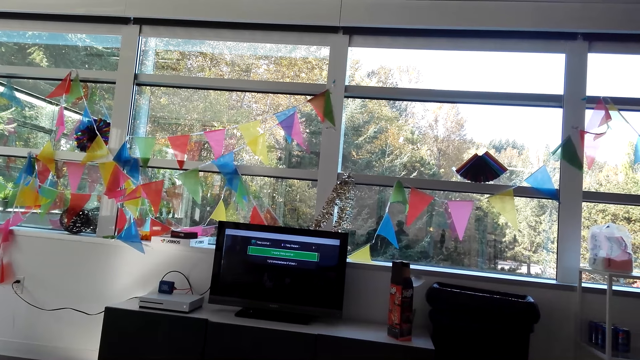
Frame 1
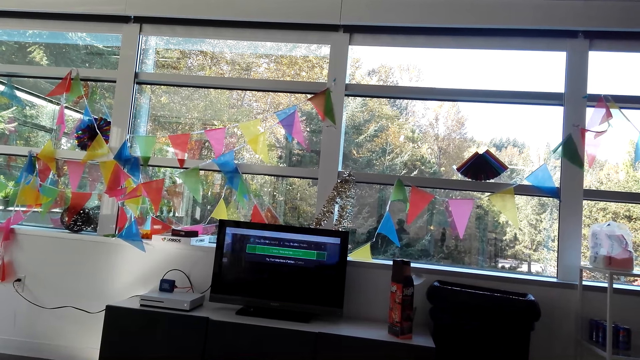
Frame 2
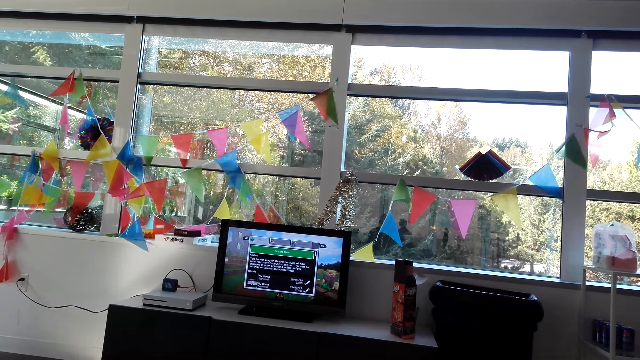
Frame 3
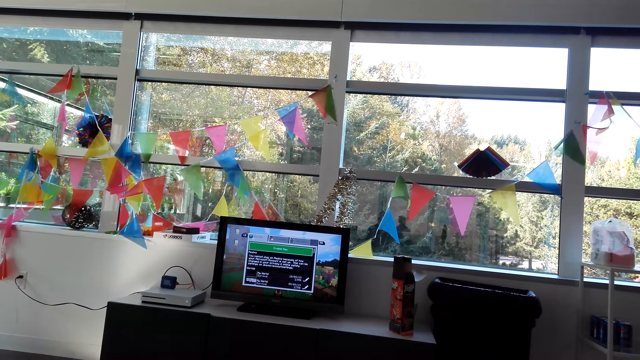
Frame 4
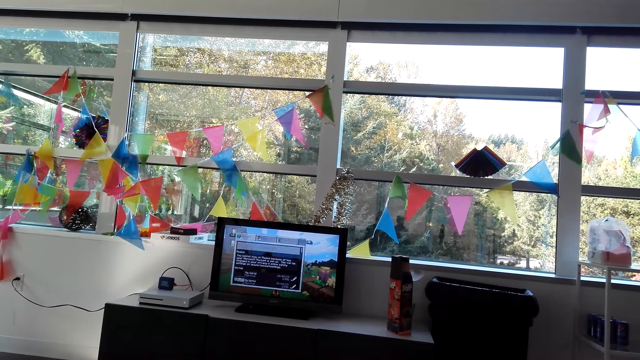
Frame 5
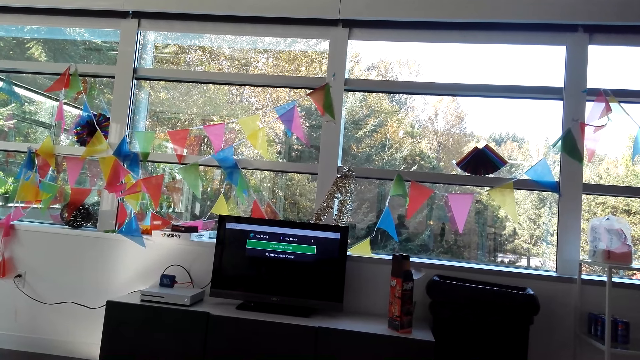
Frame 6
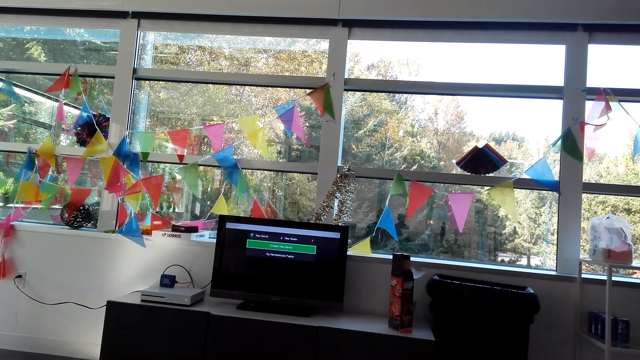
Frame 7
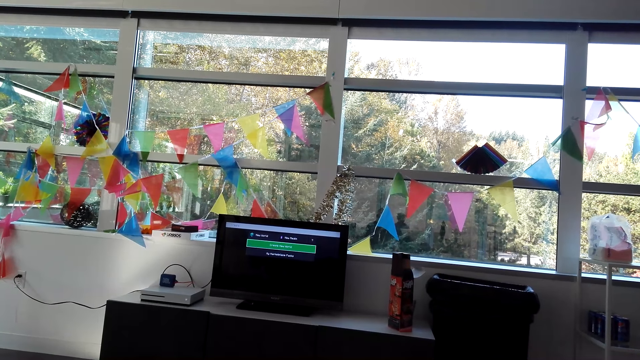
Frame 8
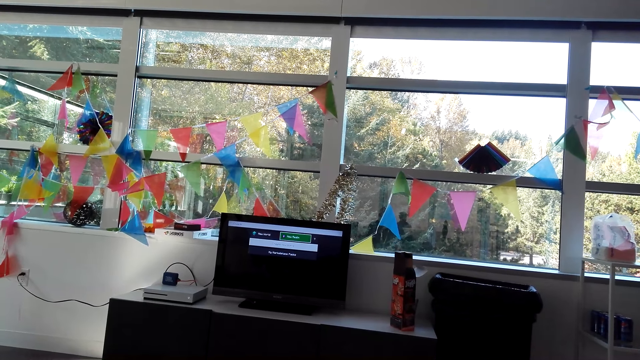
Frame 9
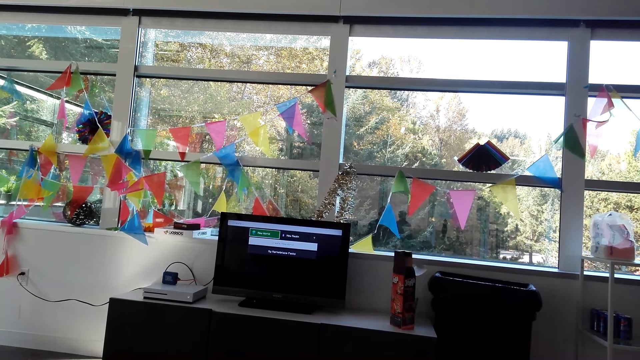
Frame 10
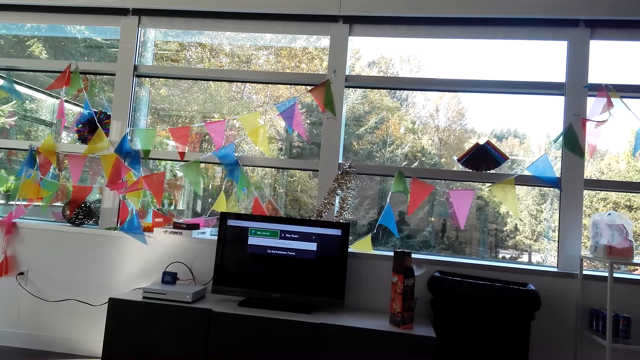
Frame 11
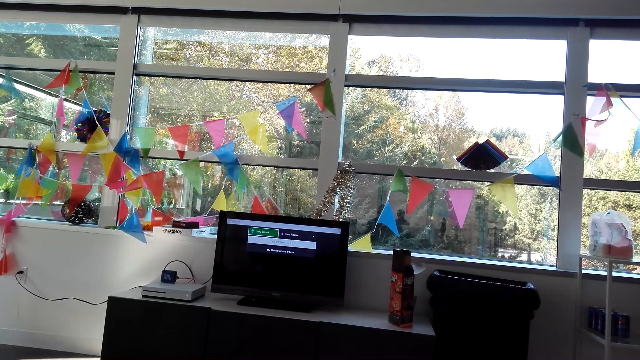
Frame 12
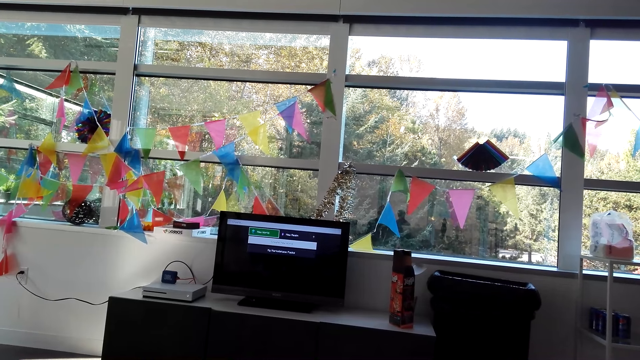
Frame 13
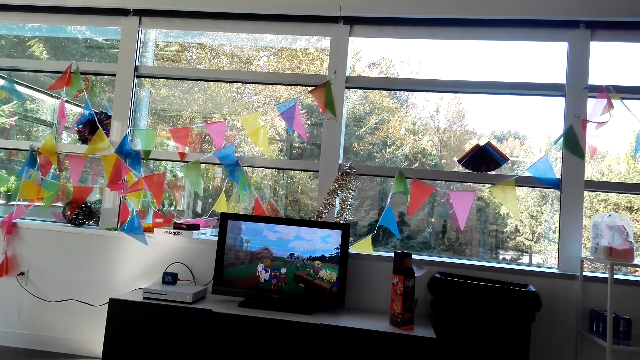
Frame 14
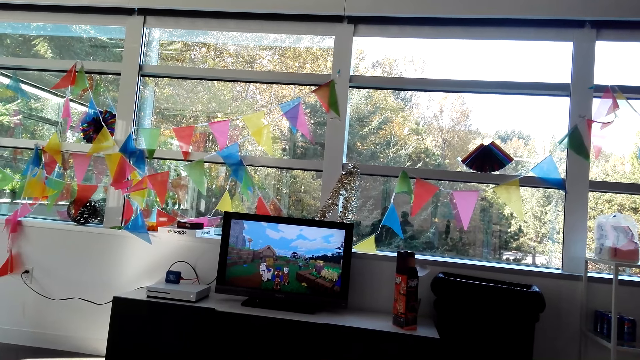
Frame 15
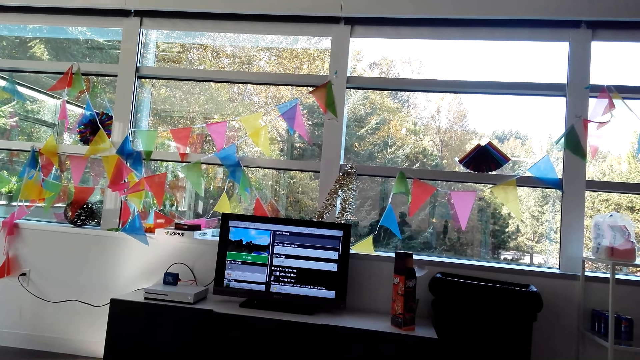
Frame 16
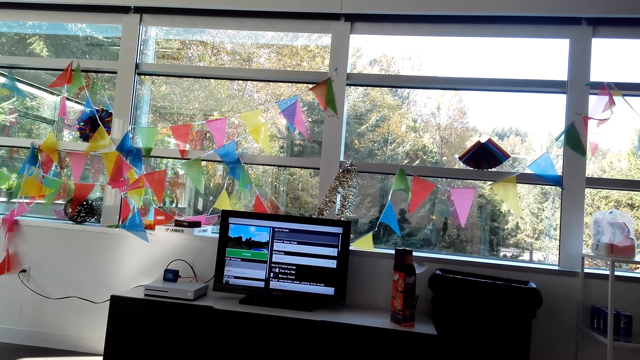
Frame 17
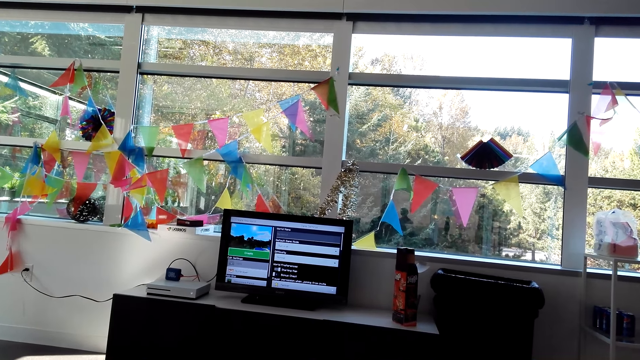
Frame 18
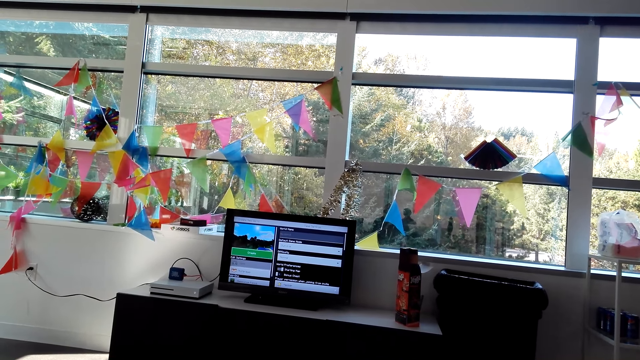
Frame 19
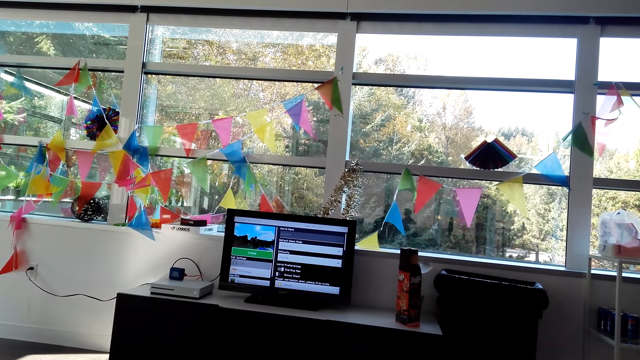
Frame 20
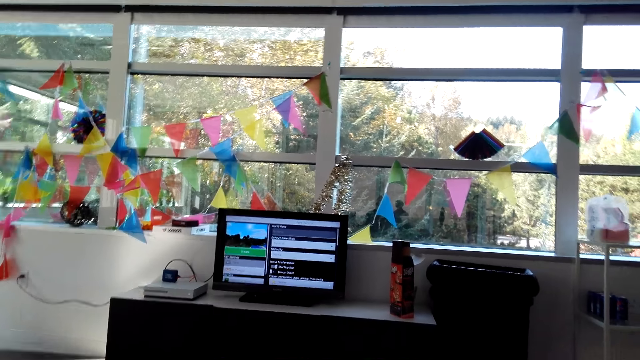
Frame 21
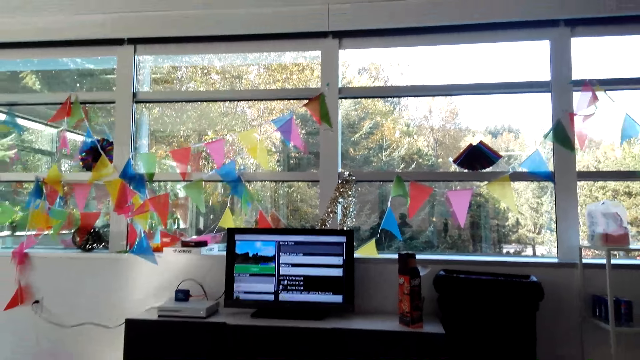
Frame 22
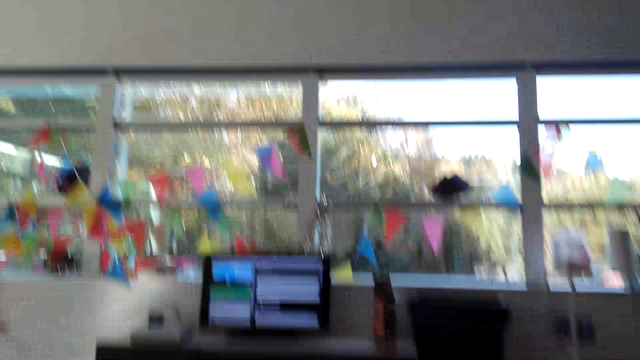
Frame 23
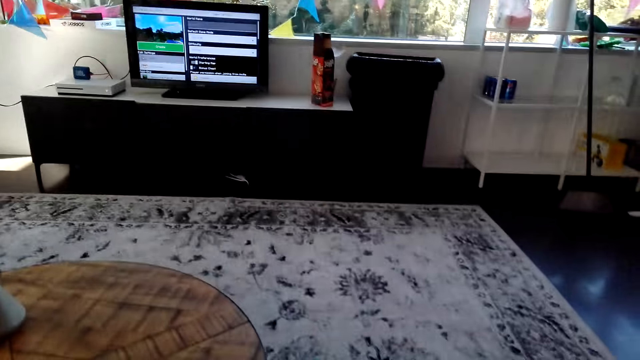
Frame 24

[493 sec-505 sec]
The camera wearer dialogues with a person. They press on the game control.

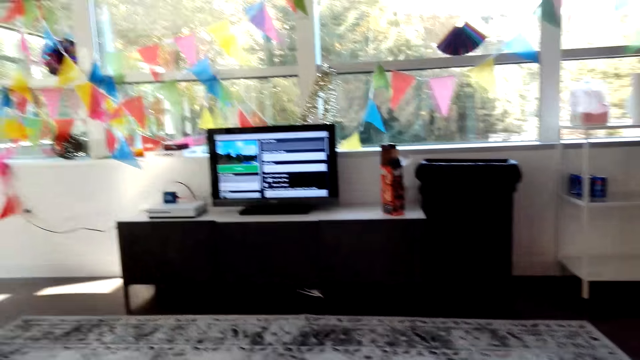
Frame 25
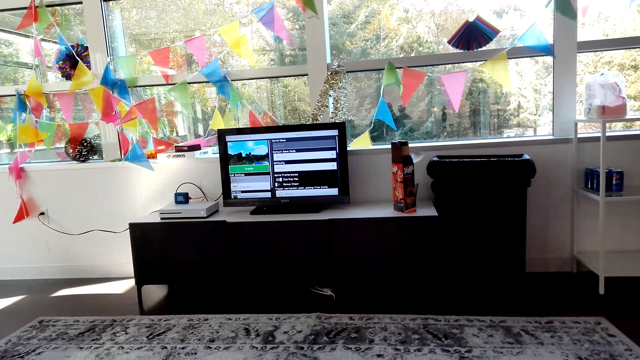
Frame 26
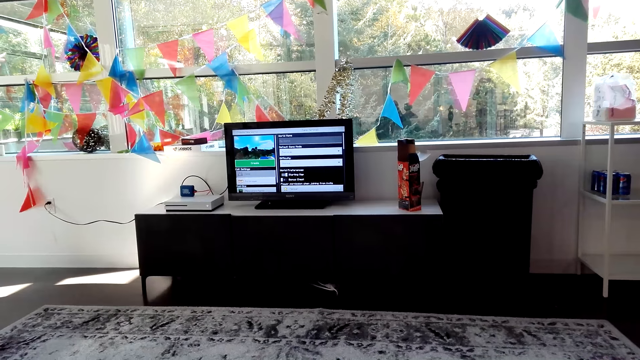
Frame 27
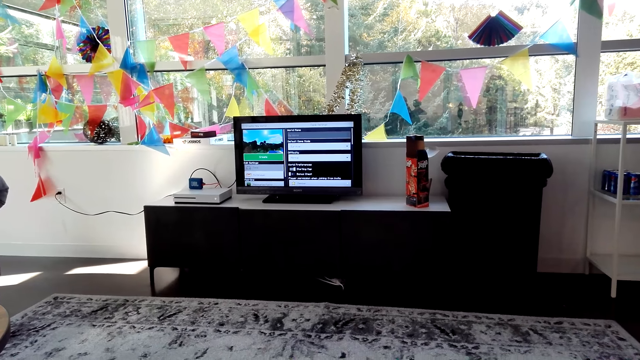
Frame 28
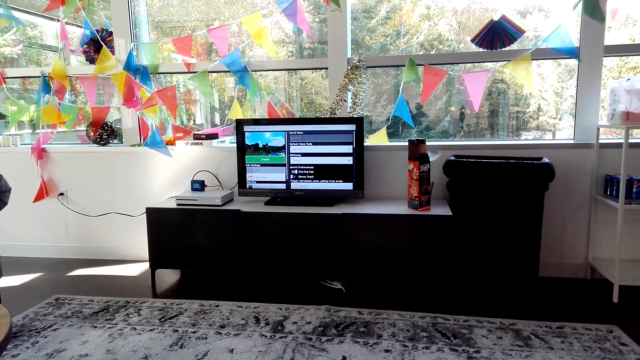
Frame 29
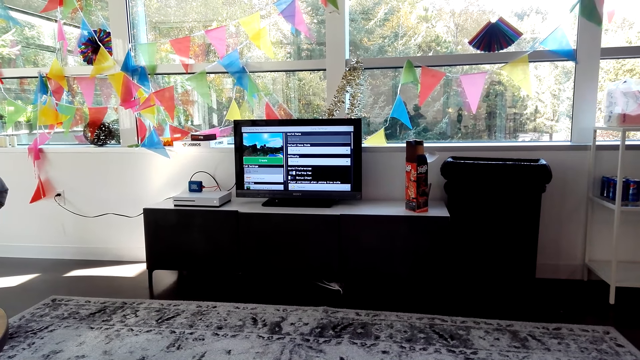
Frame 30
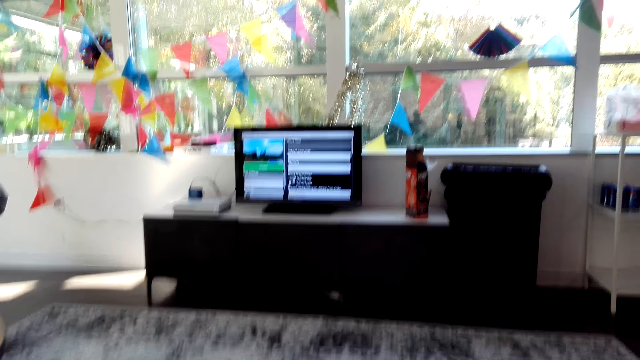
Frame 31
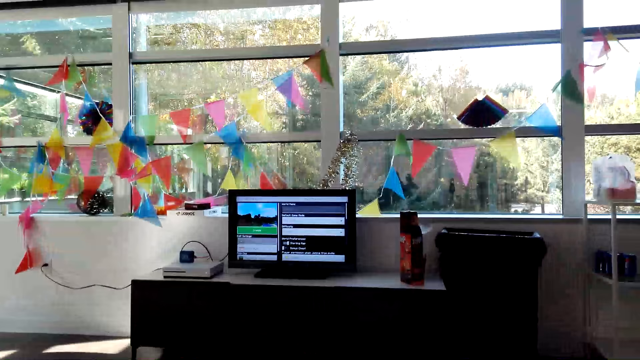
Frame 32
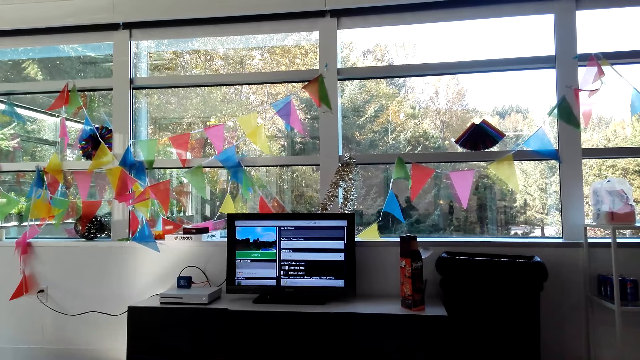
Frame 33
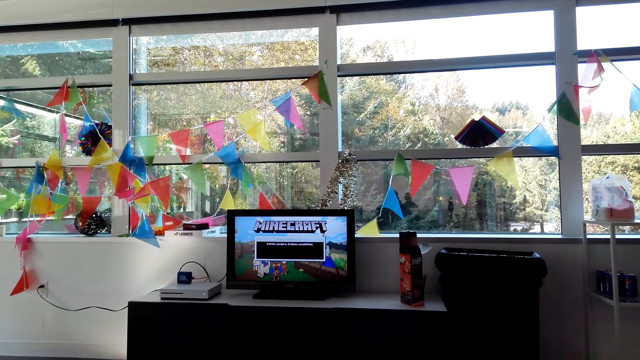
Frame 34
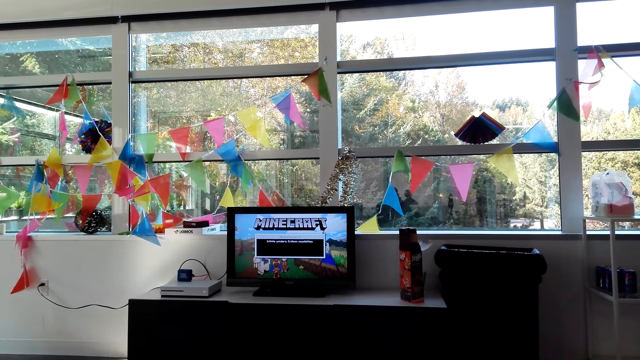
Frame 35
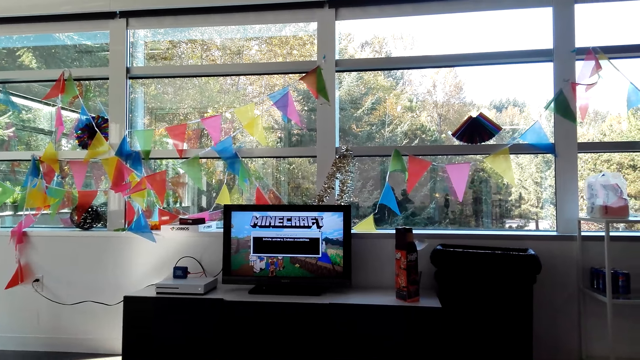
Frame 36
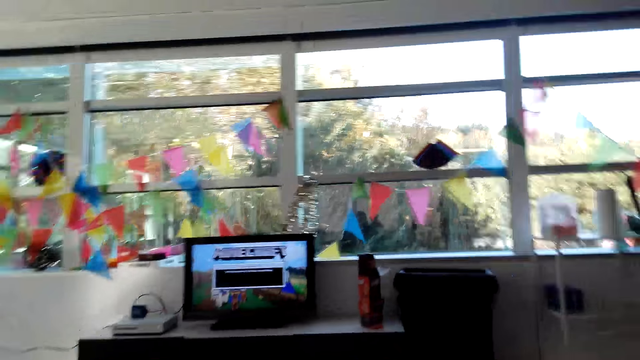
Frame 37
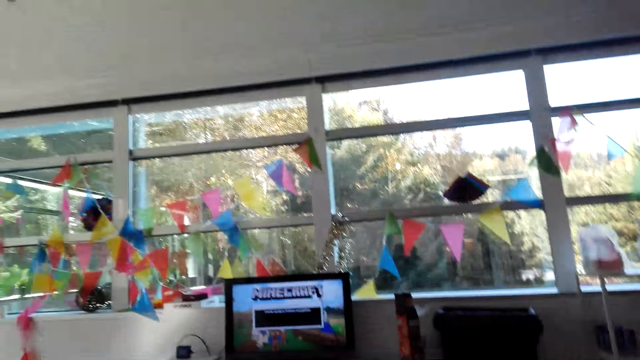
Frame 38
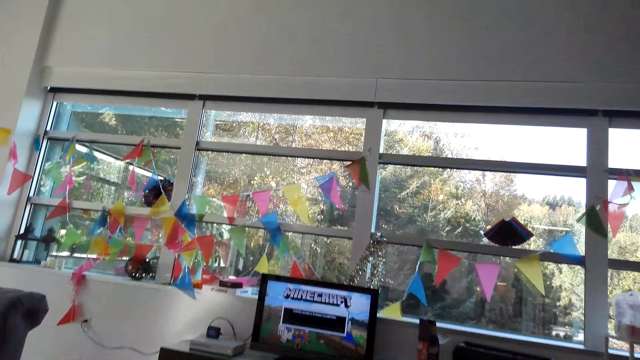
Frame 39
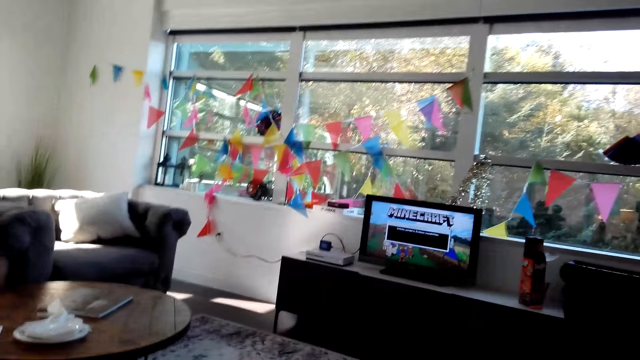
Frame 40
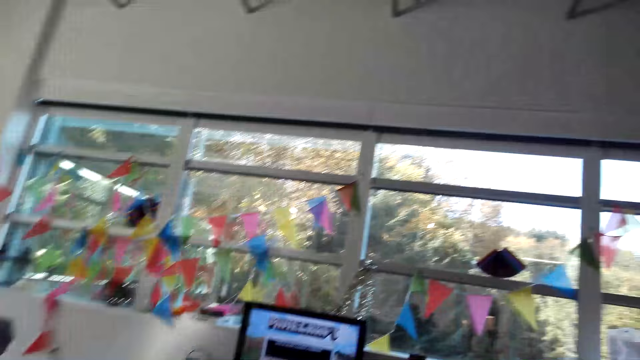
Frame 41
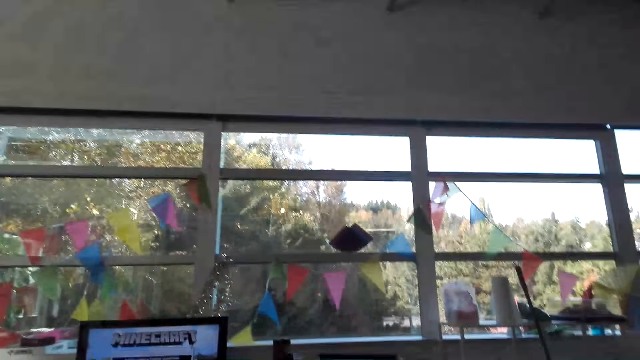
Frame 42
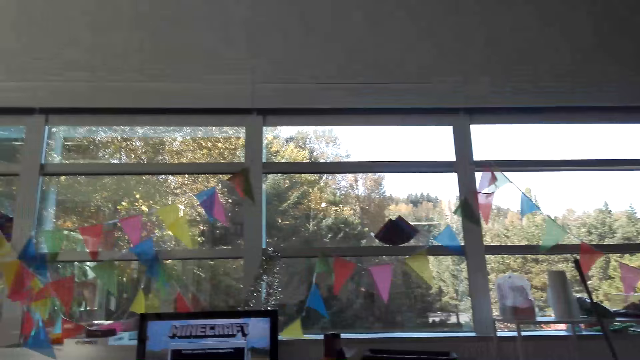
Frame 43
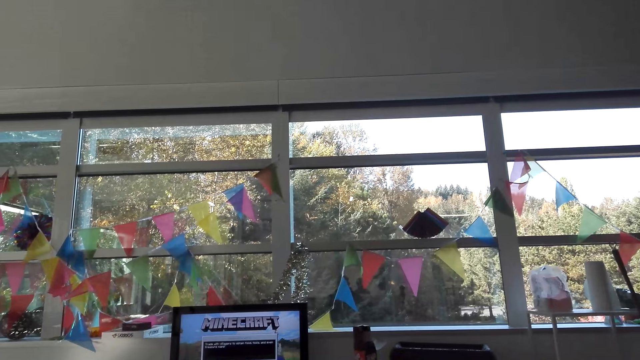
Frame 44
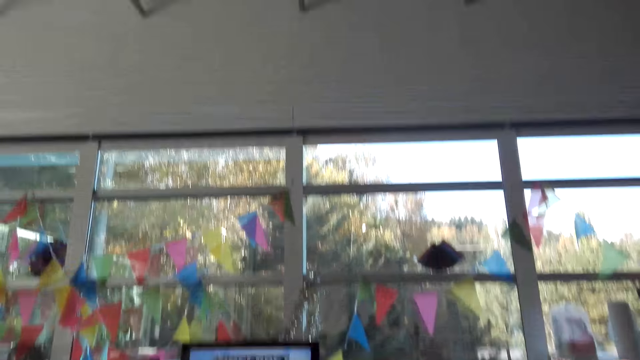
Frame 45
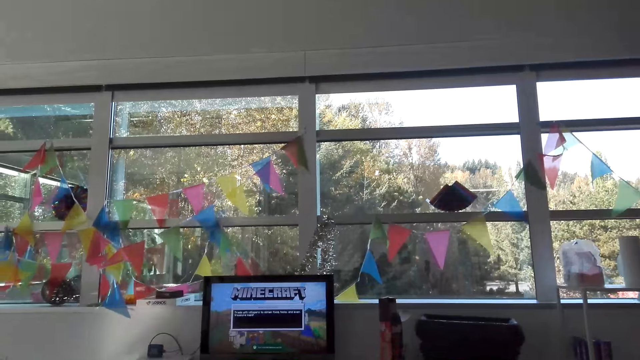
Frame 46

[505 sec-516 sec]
The camera wearer dialogues with the person.
